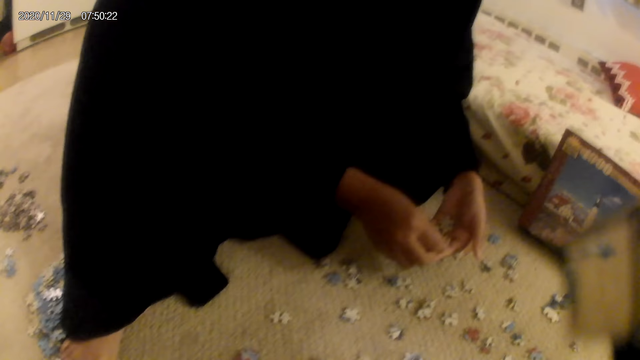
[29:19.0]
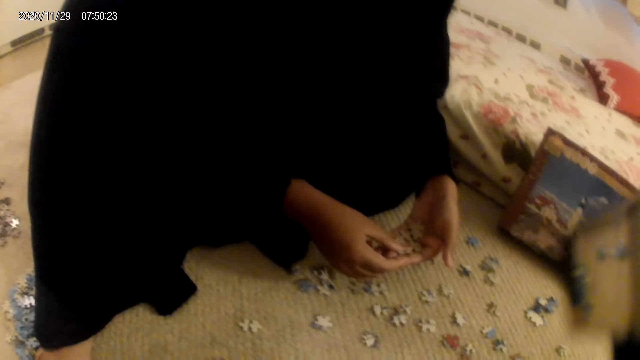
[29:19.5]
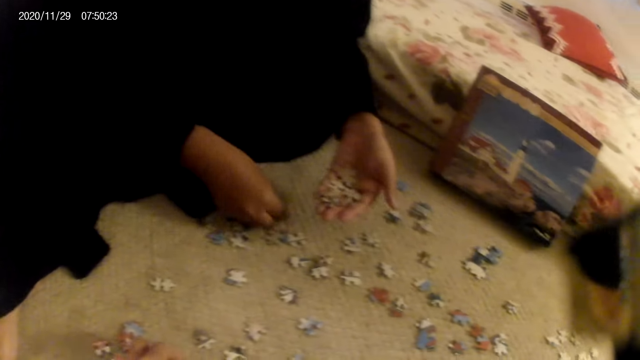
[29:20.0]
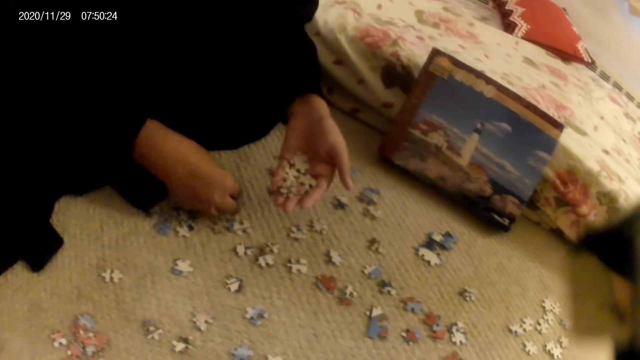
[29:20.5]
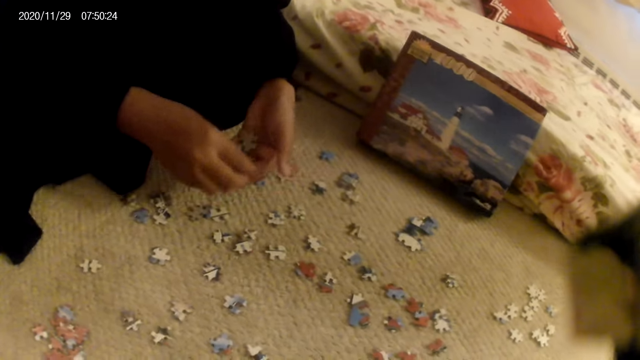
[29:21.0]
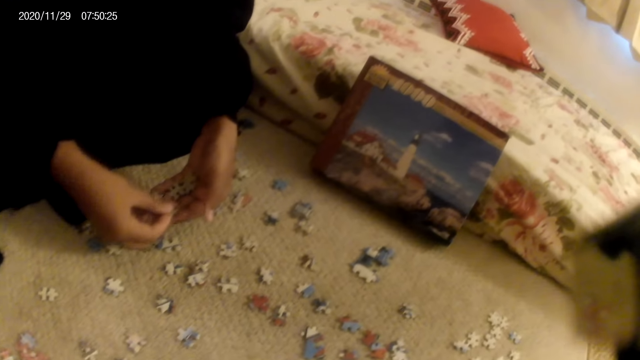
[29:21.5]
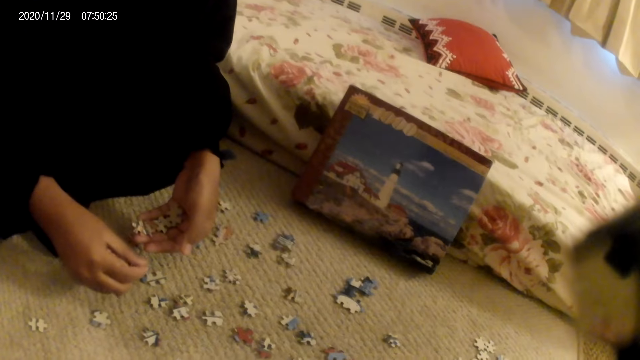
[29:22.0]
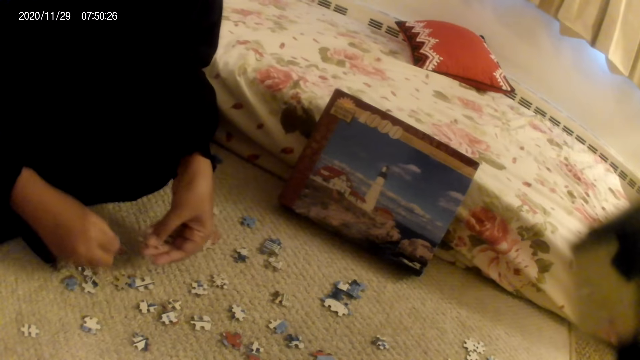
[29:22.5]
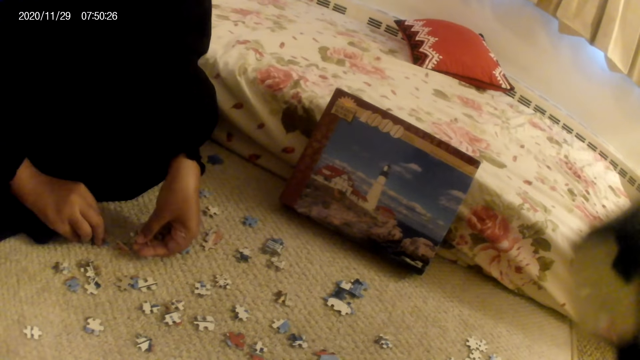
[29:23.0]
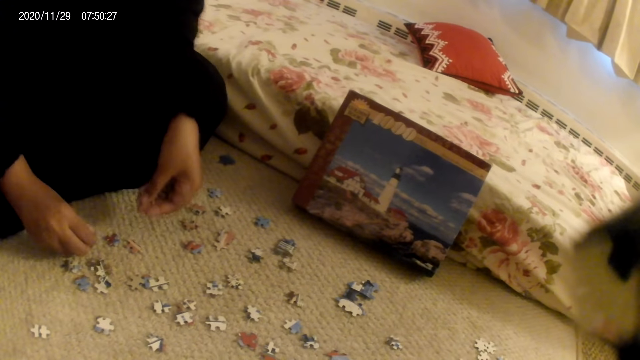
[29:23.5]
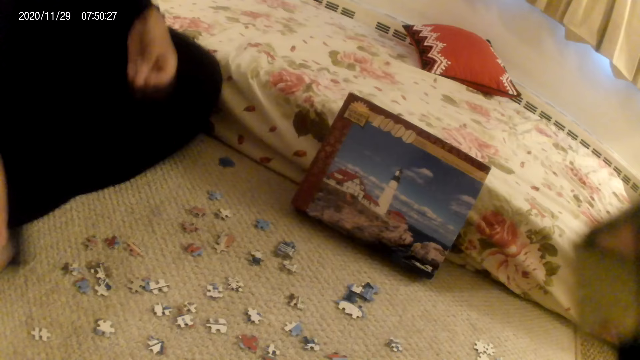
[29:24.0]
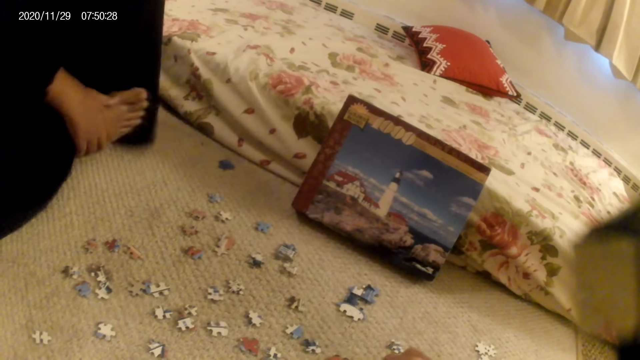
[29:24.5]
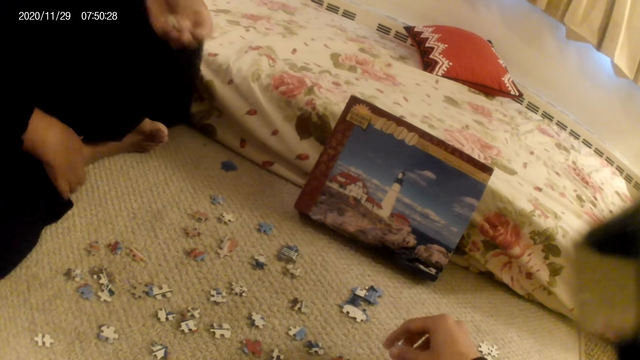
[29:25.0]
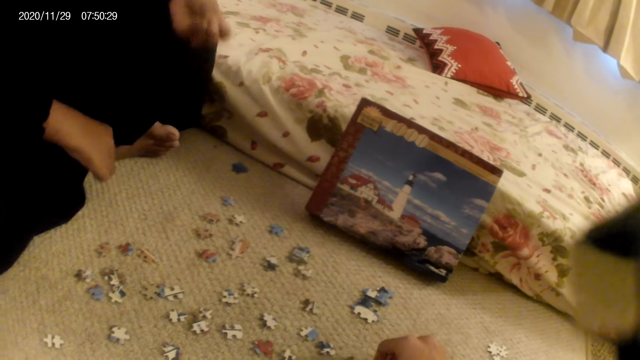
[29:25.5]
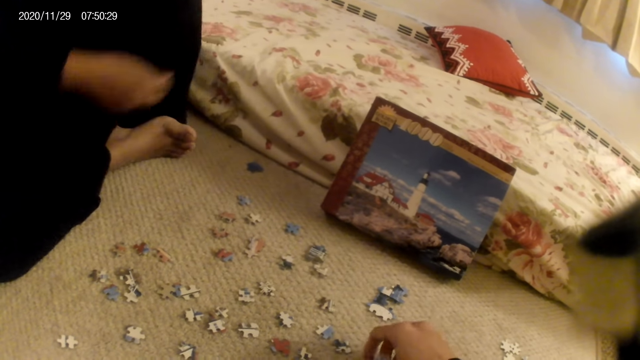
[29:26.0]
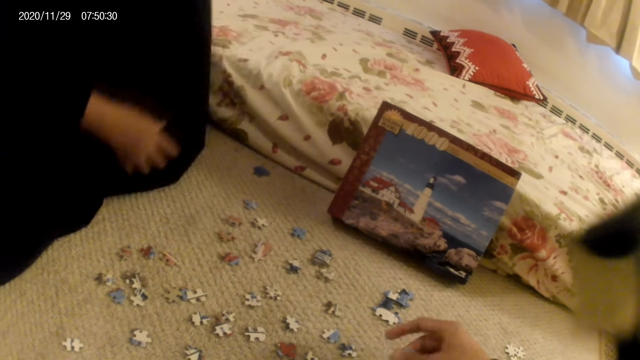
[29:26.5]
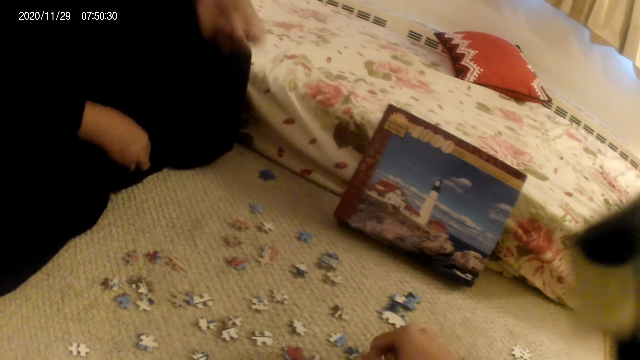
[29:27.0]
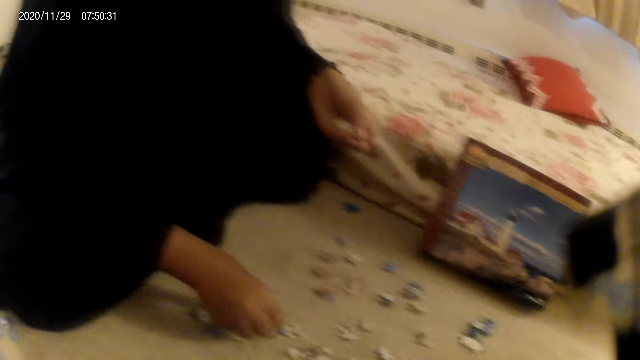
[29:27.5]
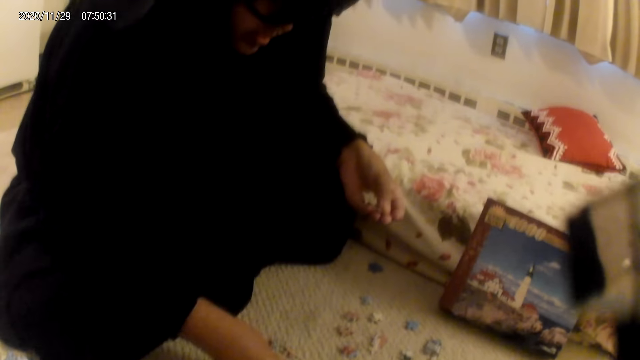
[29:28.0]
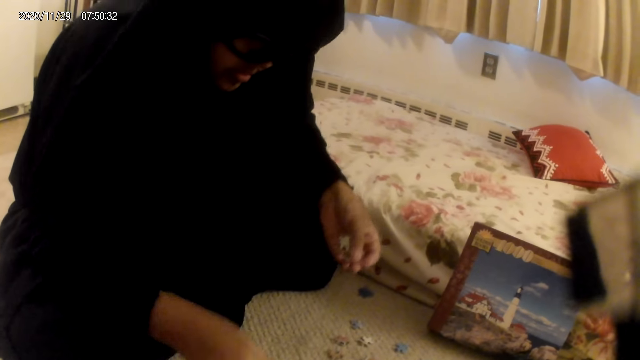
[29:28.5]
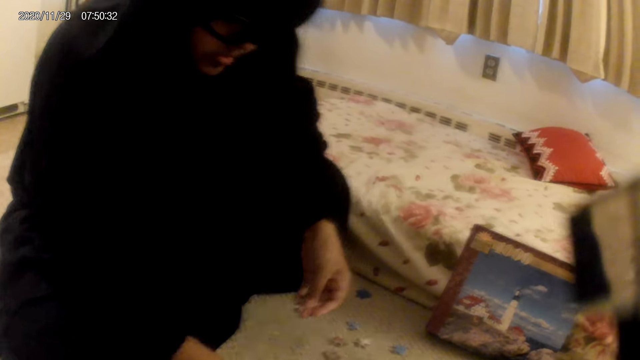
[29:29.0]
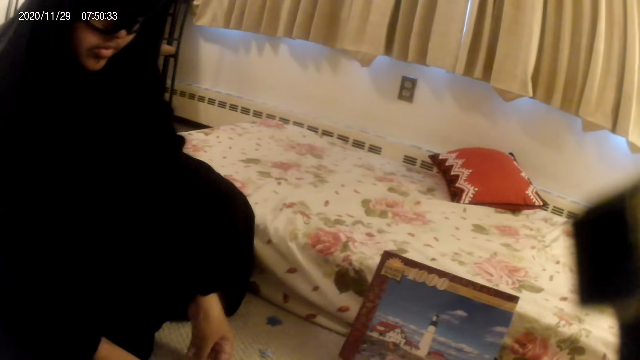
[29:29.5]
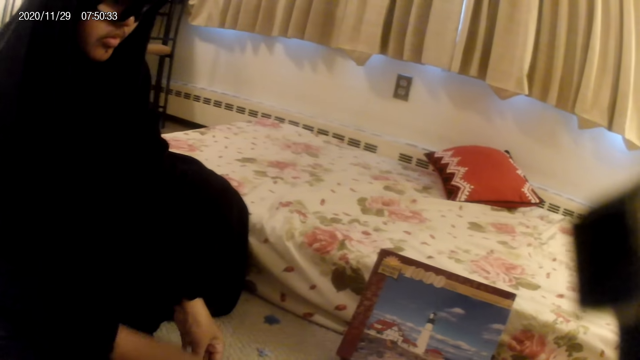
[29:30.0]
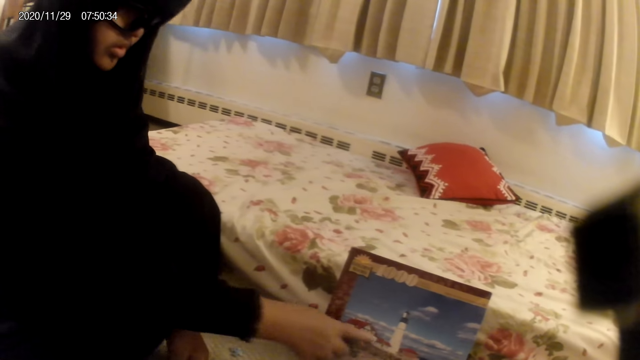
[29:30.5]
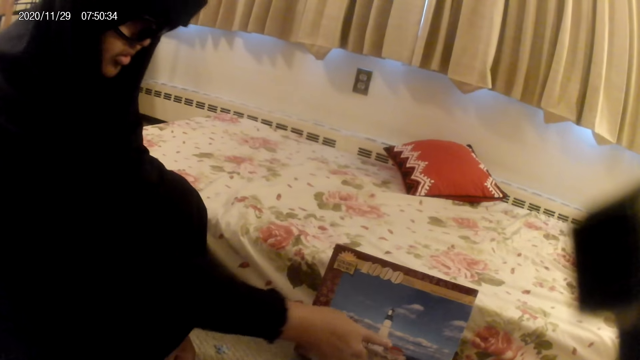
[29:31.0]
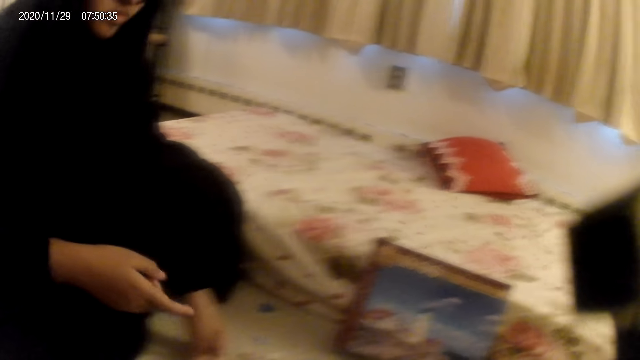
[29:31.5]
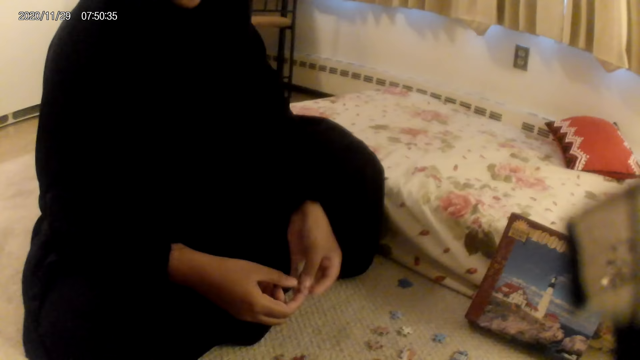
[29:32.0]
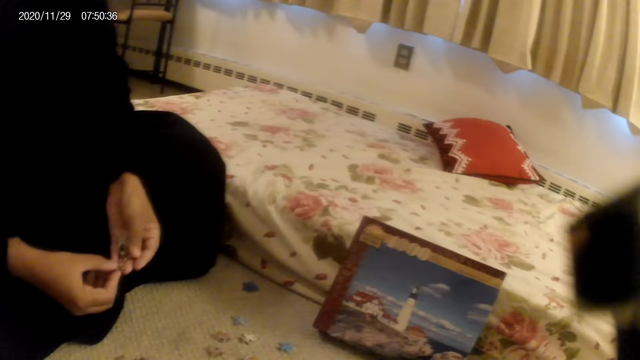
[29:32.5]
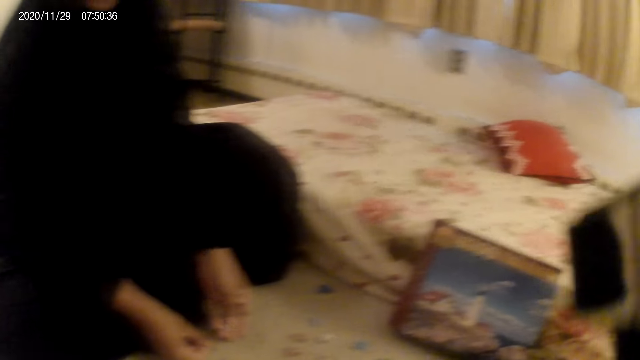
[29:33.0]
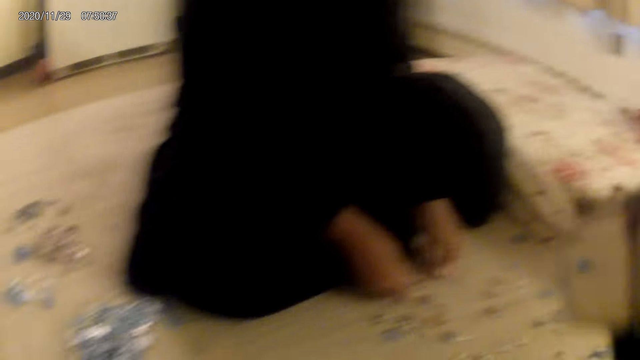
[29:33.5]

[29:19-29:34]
A woman places a card or jigsaw piece on the floor. The woman moves her leg. The woman straightens her cloth and covers her leg with the cloth. The woman moves the card on the floor and places the card on the box.

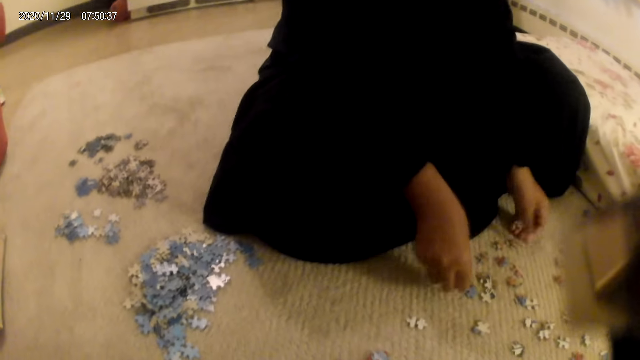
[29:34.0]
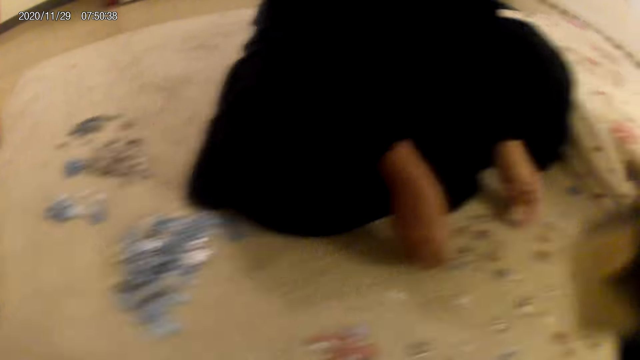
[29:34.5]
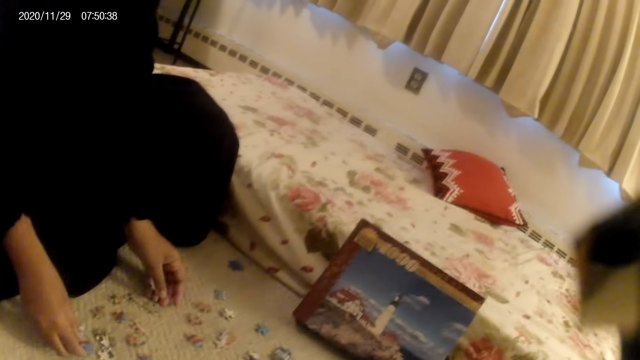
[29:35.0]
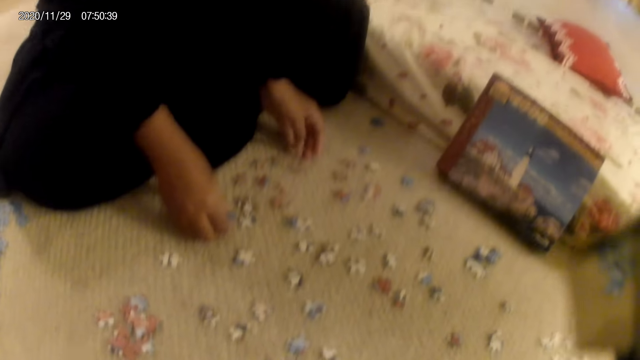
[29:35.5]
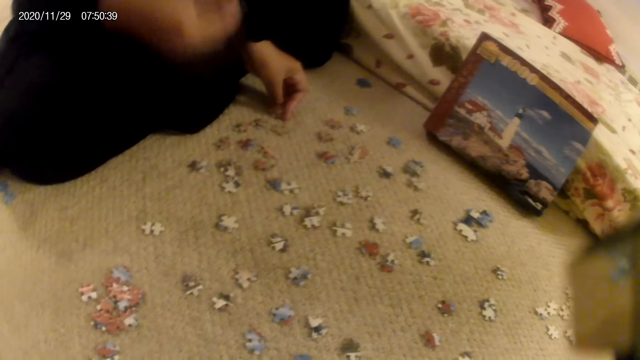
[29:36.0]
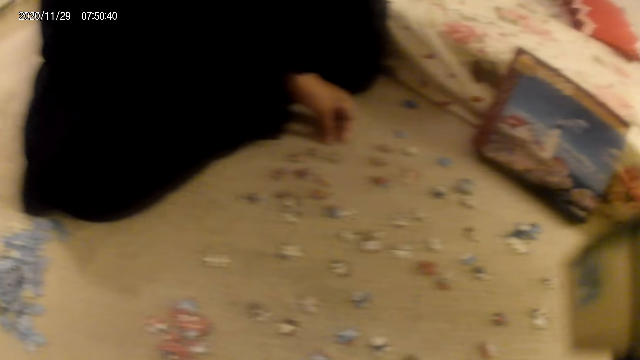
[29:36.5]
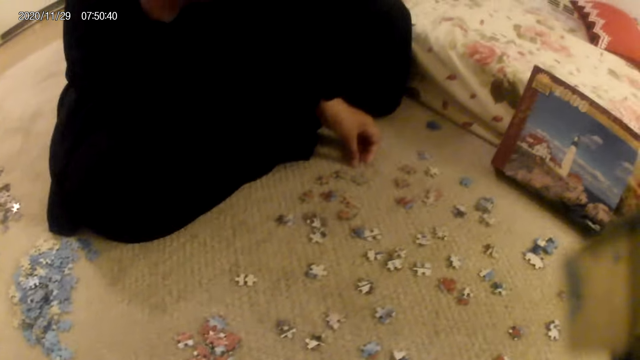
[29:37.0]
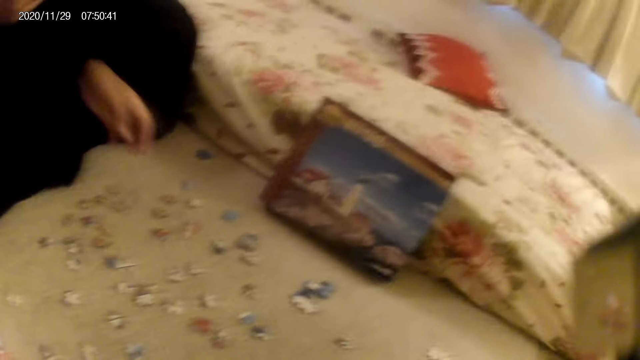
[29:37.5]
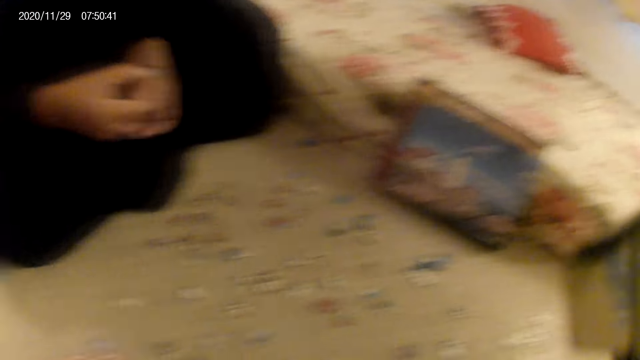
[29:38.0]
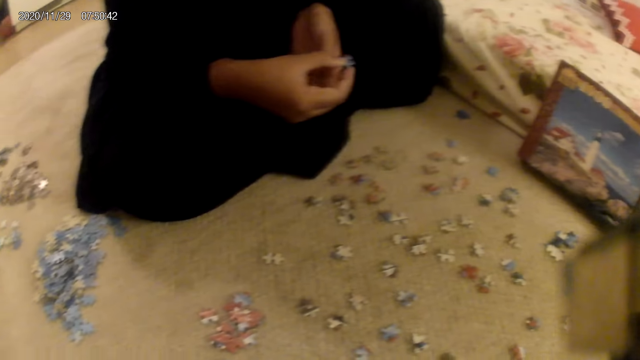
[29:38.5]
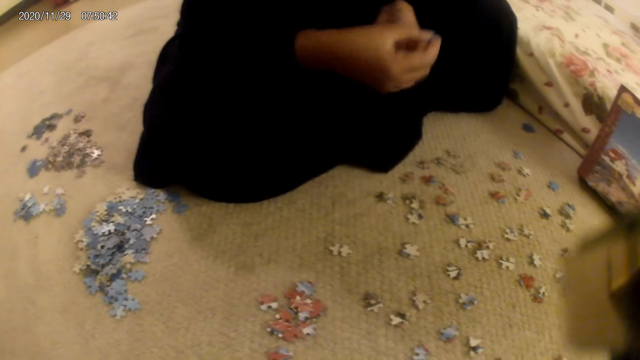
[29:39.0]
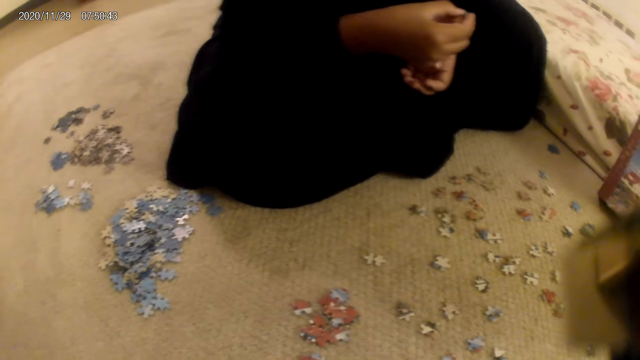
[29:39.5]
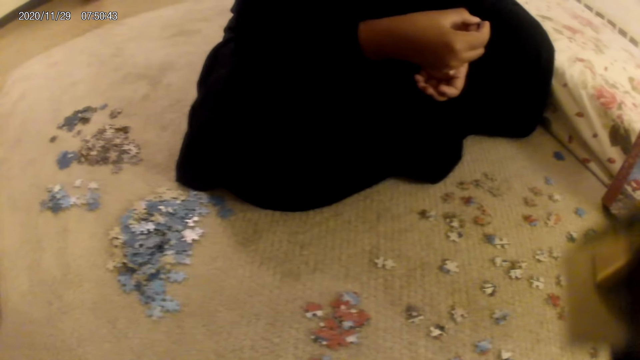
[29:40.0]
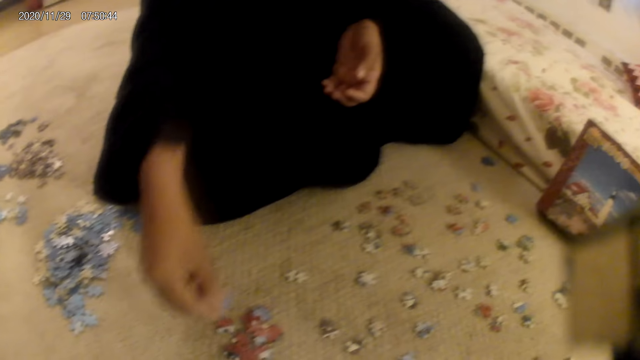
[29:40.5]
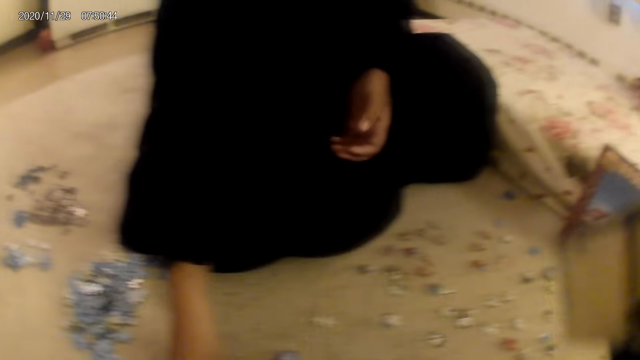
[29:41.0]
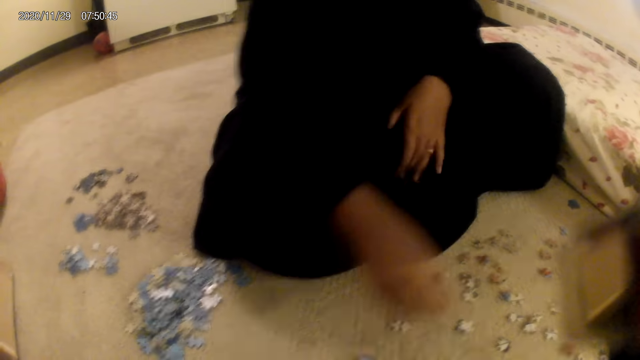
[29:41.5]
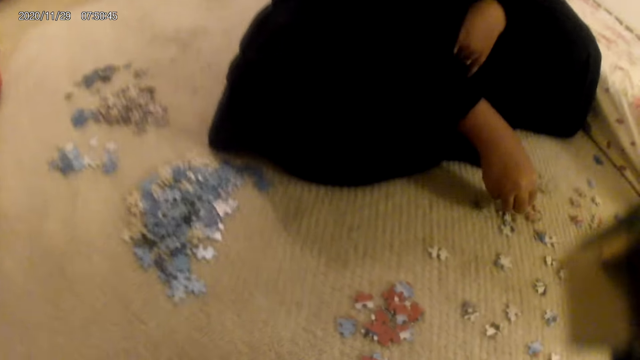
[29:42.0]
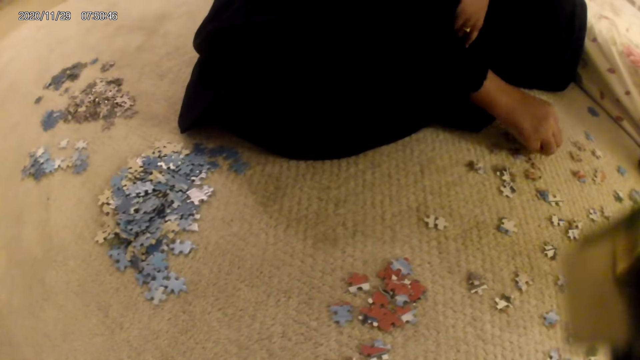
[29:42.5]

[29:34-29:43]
A woman drops cards on the floor and picks a card from the floor. The camera wearer does something. The woman looks at the jigsaw puzzle piece. The woman does something, puts down the jigsaw pieces, and moves the card on the floor.
